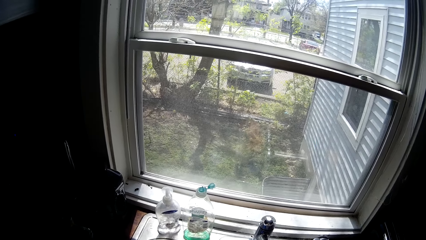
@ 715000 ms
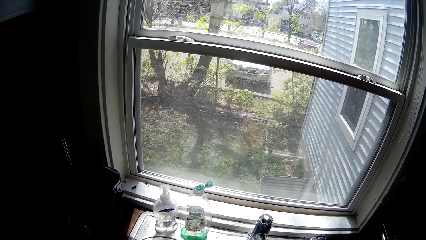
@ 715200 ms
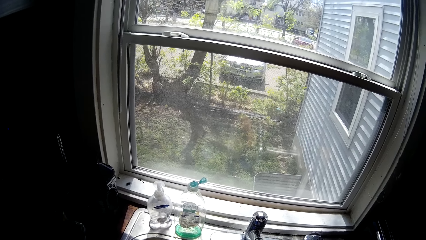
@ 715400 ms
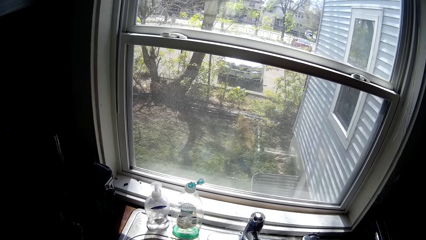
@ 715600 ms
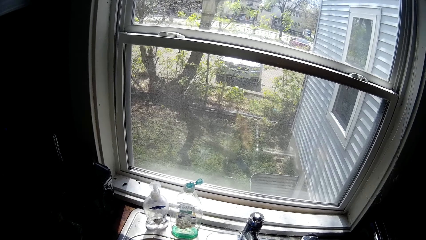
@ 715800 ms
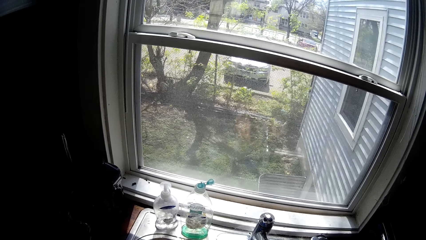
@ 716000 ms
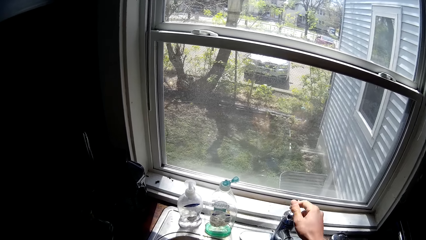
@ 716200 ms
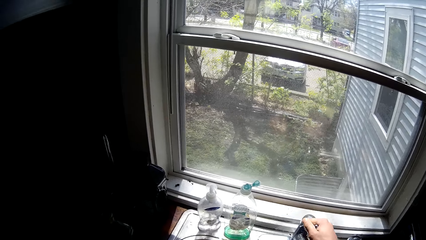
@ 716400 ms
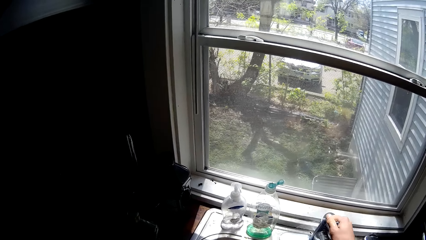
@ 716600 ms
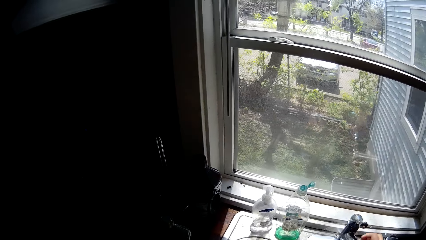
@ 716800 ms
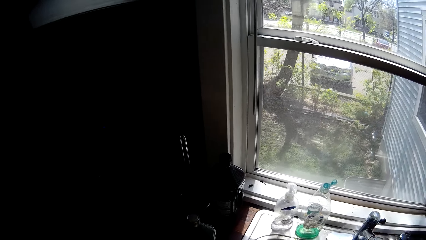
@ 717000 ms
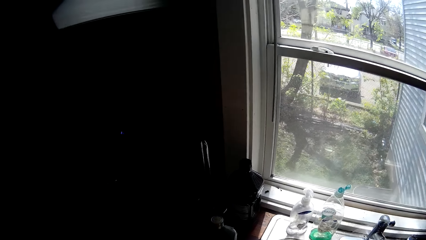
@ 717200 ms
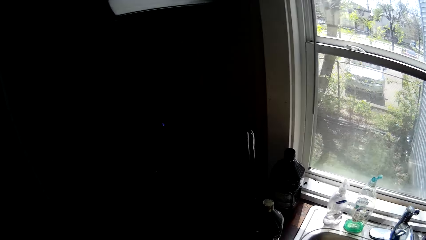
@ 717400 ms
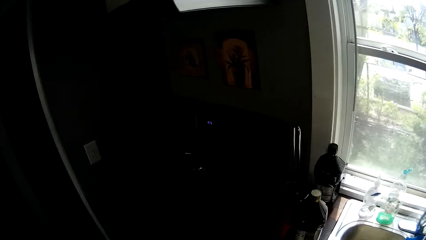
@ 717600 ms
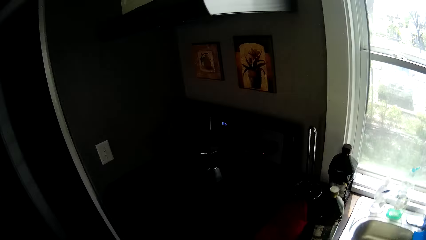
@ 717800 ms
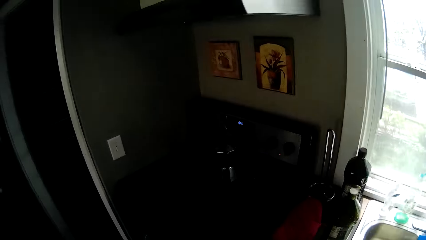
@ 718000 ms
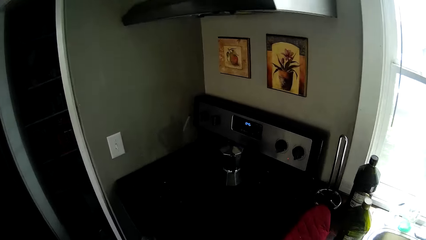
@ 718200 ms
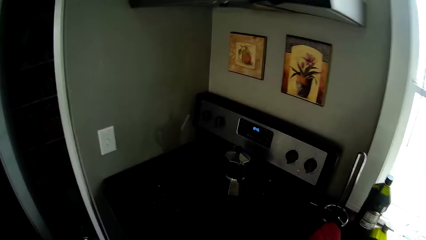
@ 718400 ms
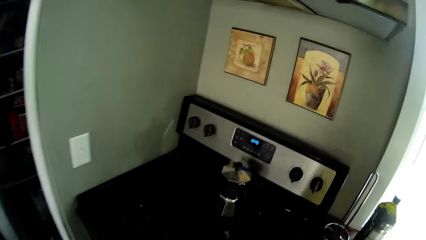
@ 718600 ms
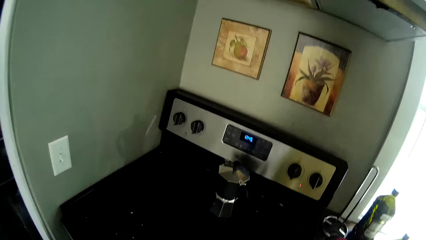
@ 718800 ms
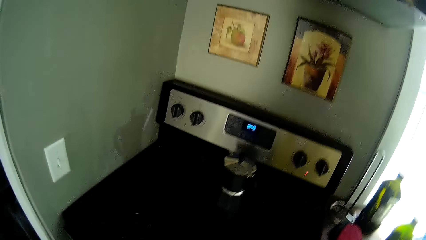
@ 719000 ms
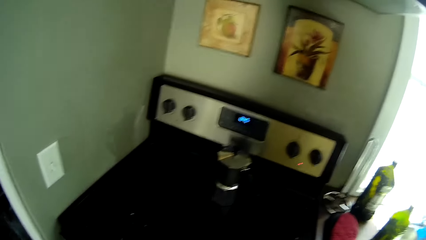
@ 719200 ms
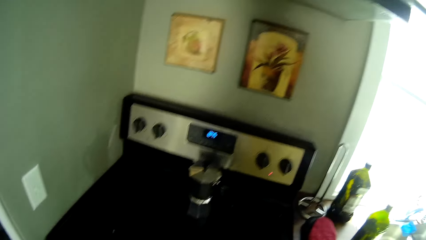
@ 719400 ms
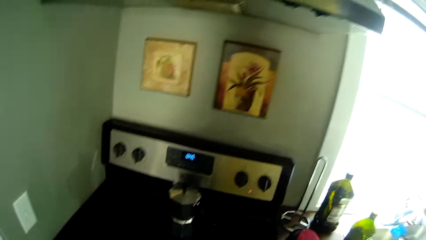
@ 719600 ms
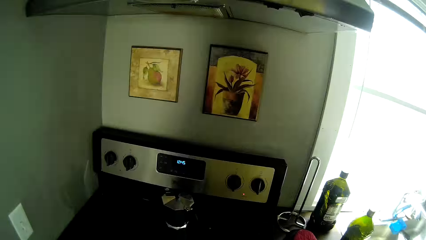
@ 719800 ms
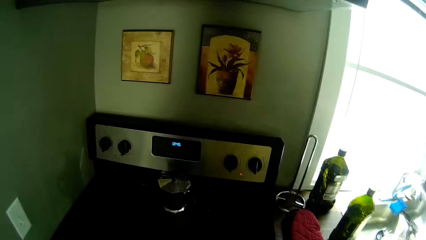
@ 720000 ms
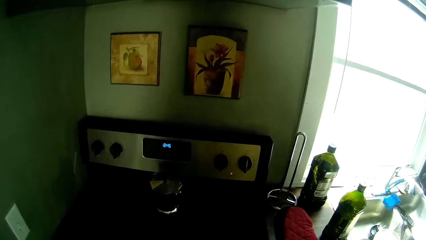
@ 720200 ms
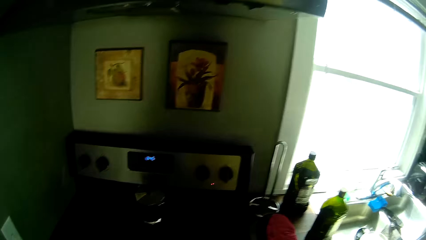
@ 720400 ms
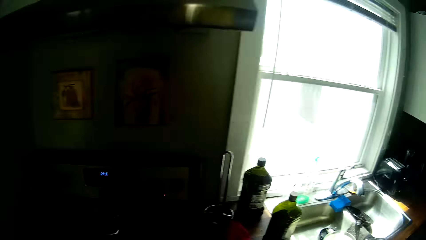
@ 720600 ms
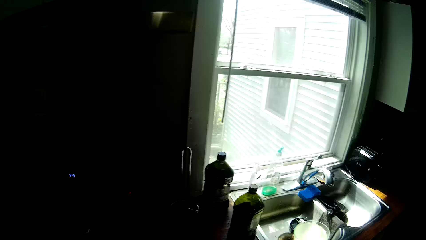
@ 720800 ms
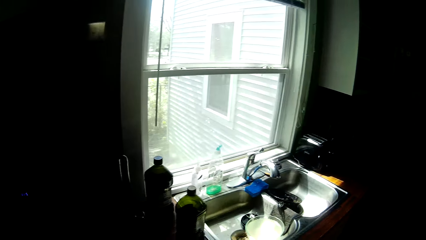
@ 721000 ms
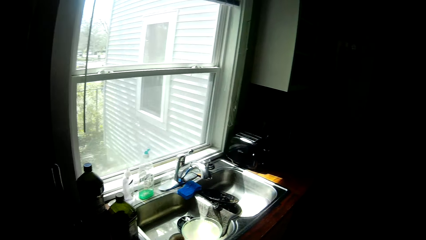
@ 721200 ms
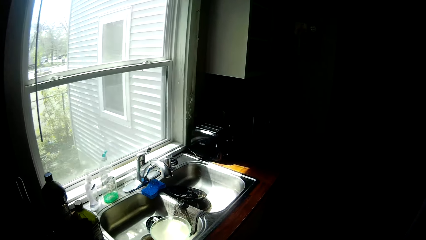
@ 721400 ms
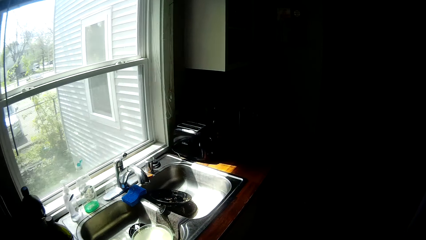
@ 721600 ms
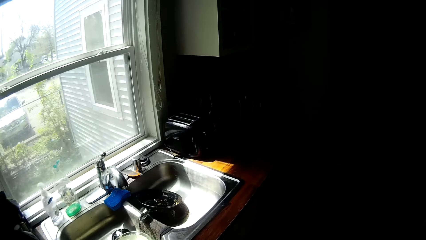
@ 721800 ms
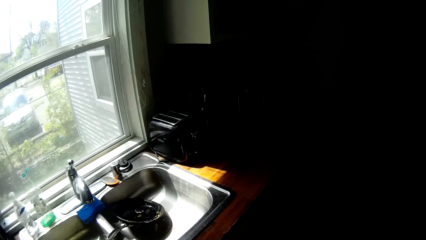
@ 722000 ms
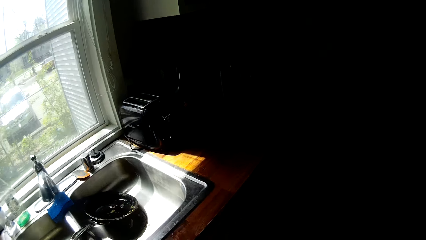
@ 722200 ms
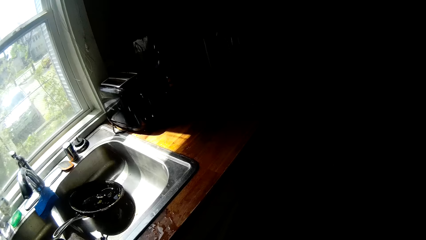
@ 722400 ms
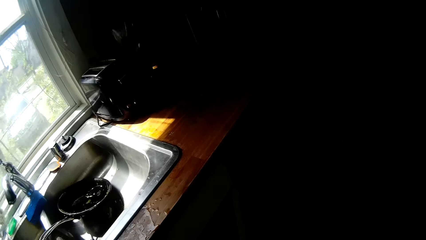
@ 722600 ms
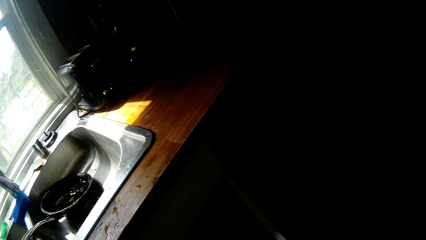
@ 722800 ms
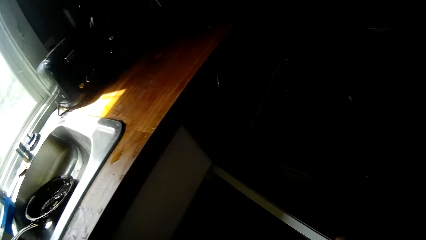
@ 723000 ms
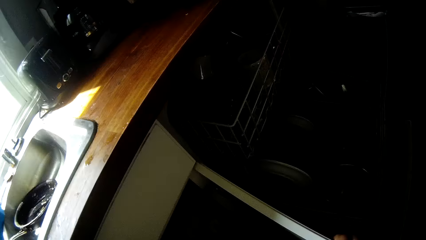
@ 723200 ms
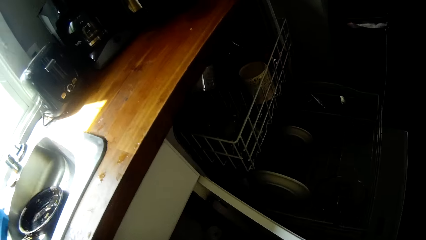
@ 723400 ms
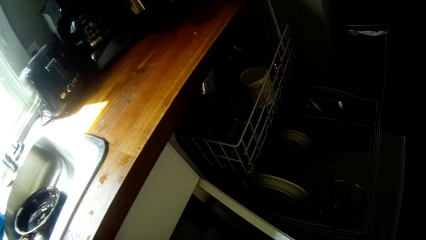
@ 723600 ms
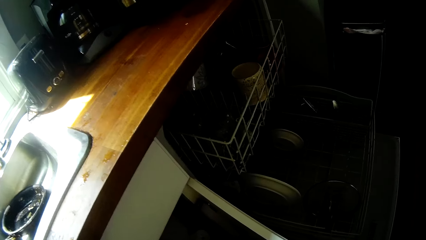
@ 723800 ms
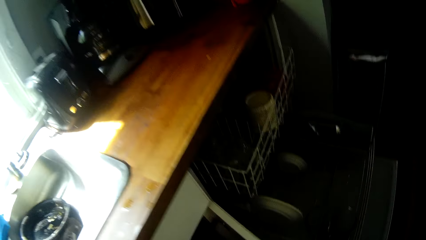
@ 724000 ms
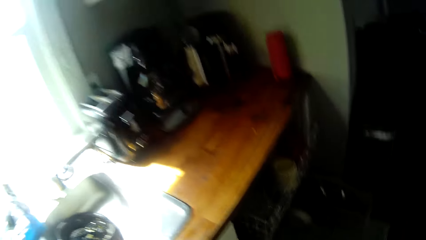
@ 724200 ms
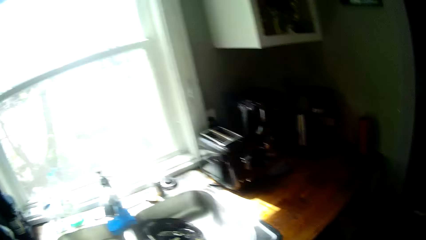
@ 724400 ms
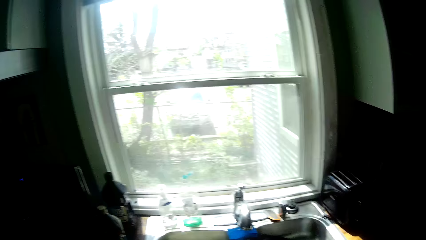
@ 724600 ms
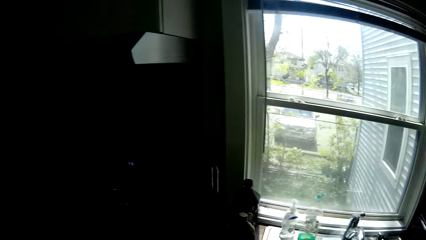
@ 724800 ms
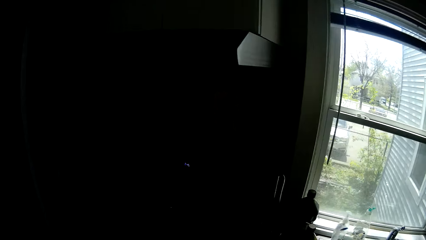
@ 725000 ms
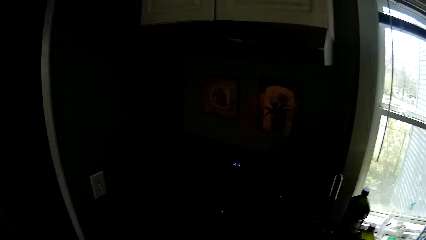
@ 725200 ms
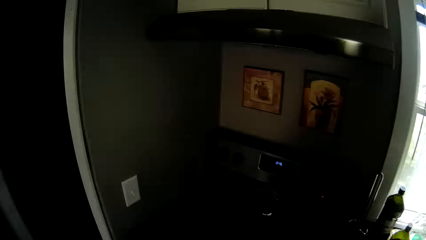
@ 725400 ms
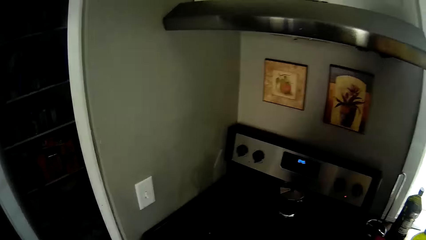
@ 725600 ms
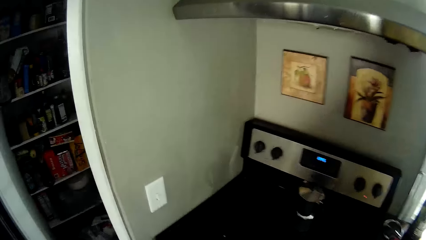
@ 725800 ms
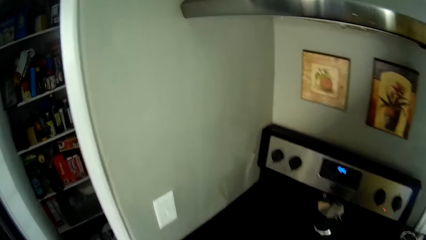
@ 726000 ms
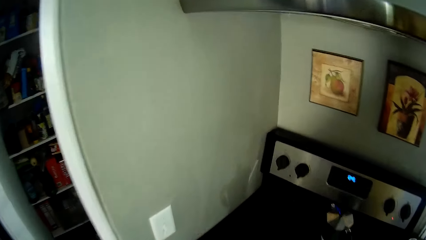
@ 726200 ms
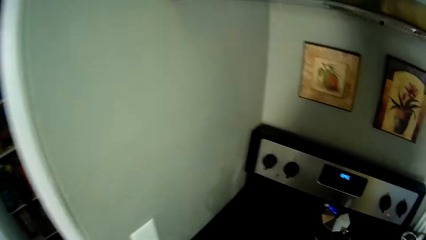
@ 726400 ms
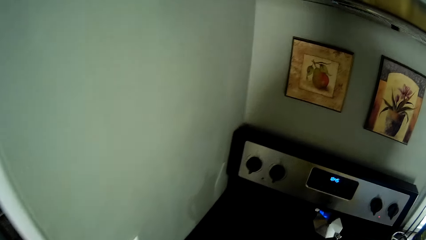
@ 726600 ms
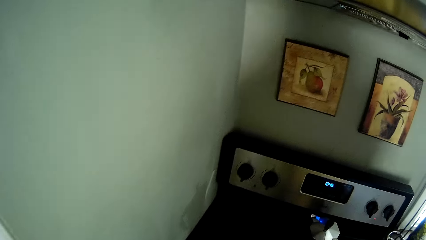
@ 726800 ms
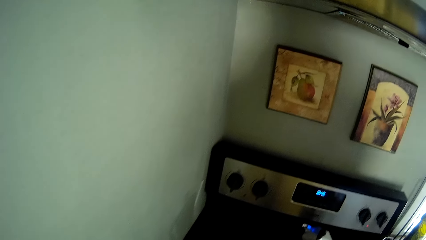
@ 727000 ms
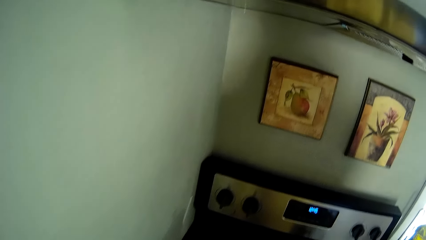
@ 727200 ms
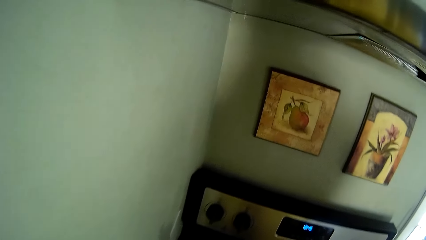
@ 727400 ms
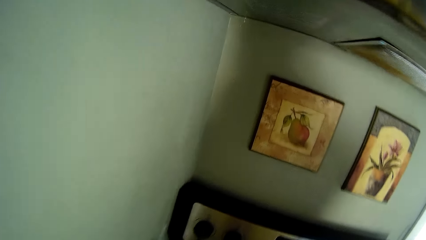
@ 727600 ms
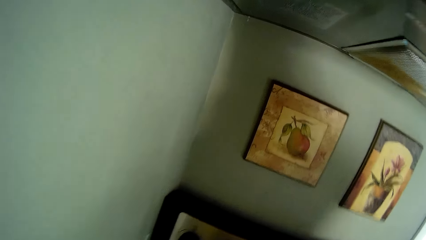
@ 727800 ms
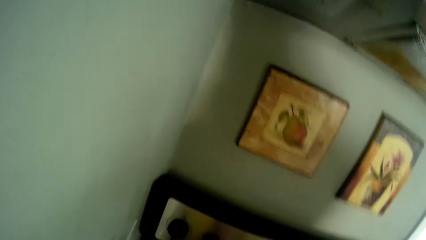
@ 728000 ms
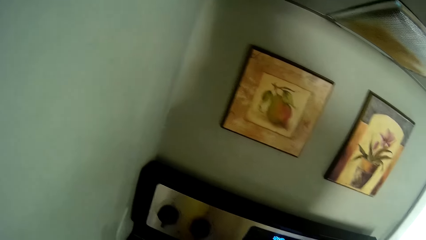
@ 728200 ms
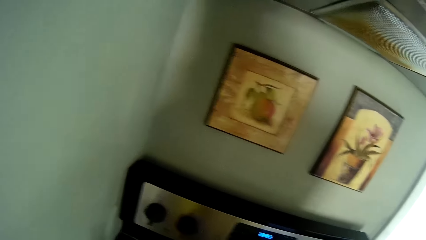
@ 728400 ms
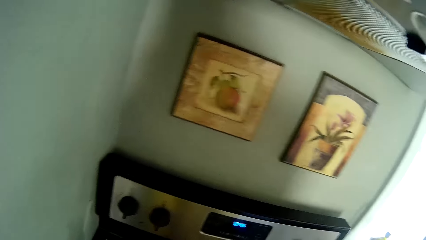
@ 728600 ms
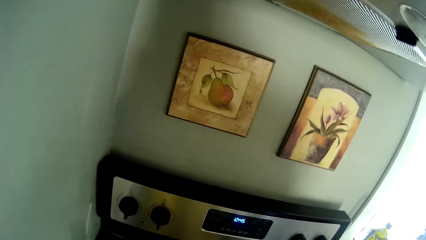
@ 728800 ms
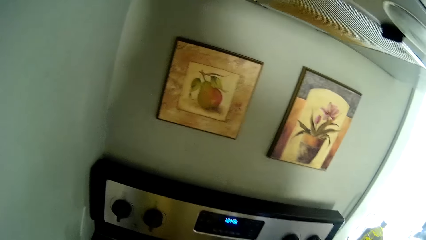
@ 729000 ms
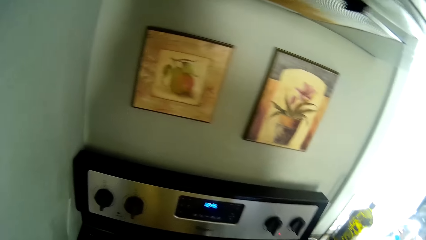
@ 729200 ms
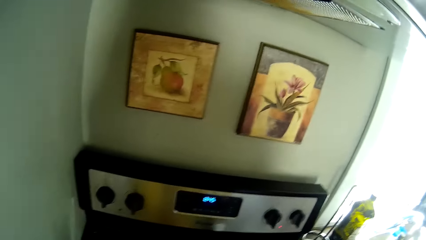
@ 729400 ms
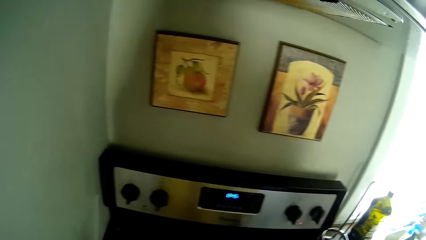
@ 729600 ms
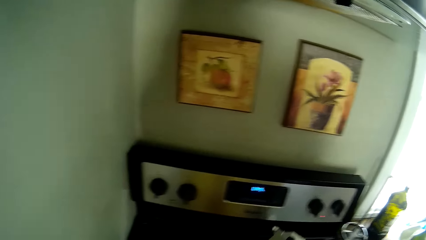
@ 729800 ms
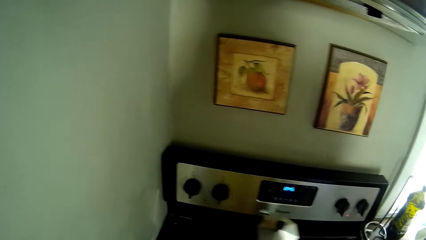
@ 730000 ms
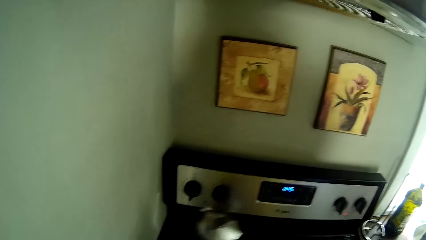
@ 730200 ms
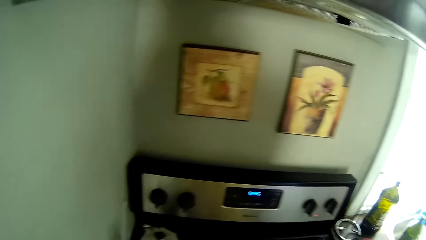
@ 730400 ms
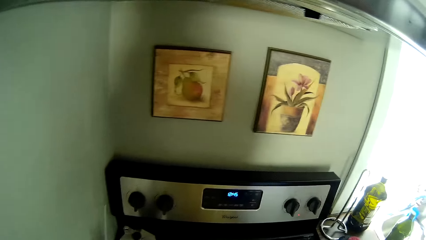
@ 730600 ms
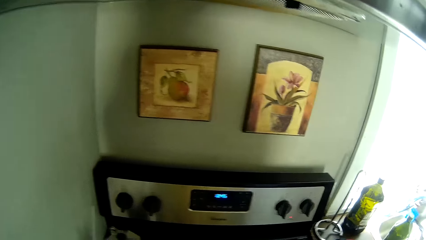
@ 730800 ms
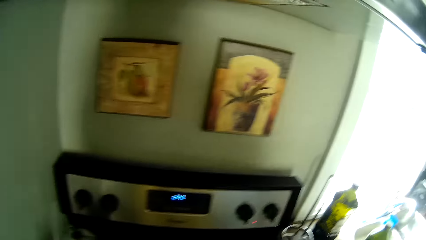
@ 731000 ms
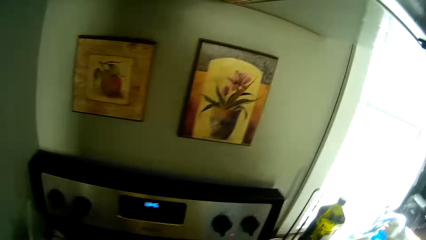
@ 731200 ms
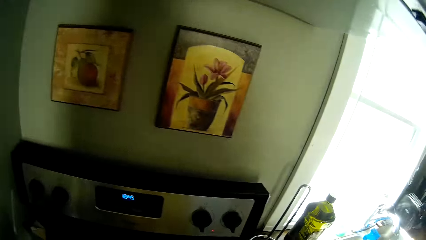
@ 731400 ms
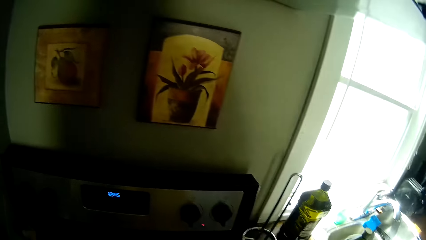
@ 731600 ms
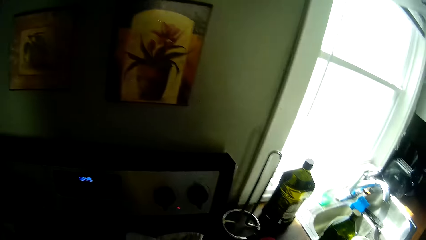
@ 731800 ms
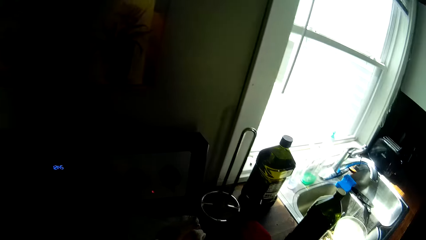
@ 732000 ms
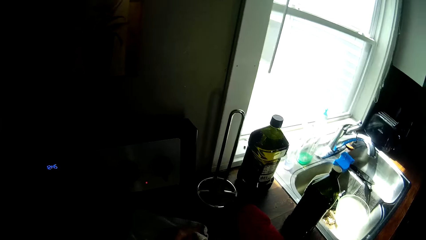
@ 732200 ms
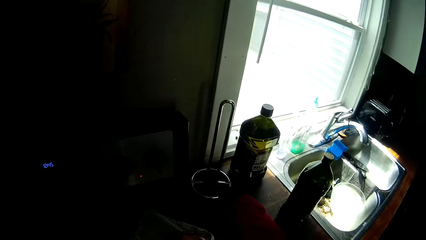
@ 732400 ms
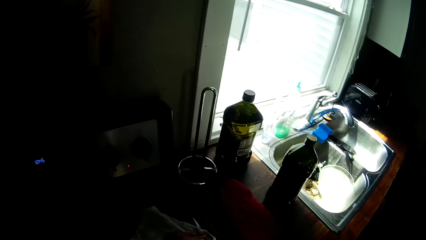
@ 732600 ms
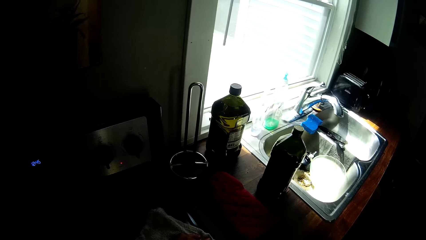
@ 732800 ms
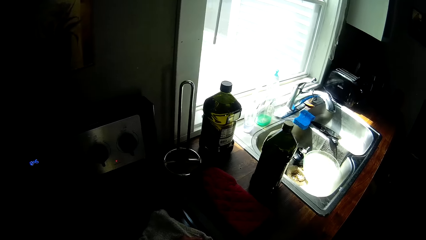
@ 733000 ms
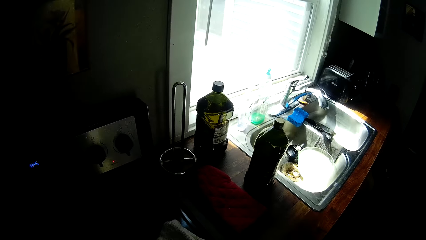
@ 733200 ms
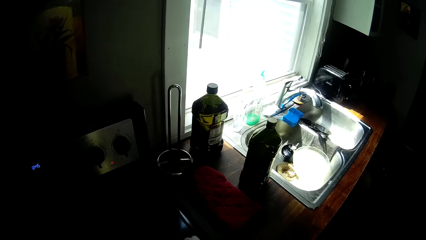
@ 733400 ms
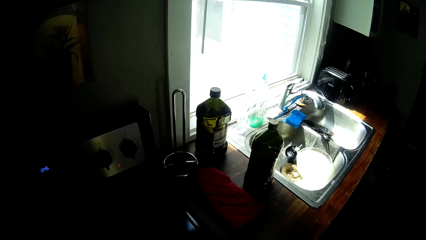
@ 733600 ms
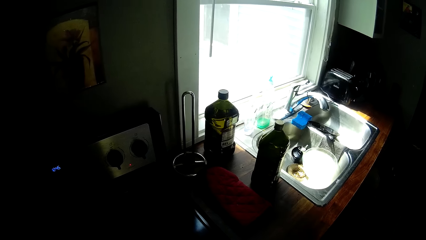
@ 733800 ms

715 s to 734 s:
The camera wearer closes the water tap with his right hand. He walks around. He opens a cabinet. He looks around. He displaces something. He cleans the cooker with a white towel.
